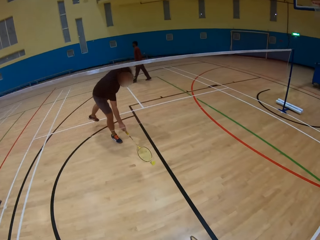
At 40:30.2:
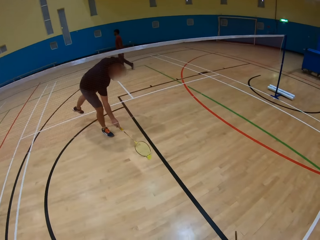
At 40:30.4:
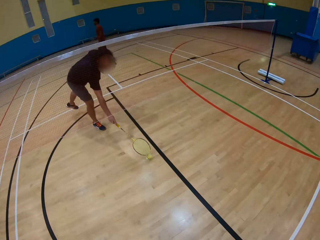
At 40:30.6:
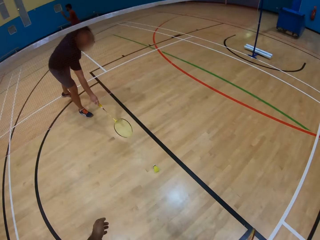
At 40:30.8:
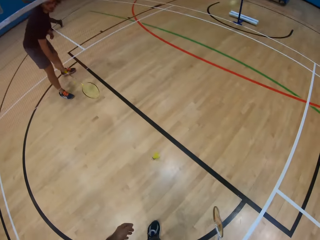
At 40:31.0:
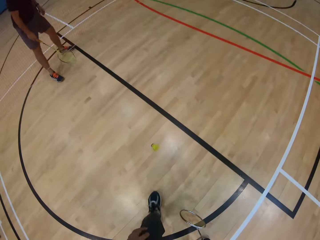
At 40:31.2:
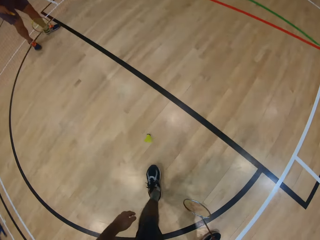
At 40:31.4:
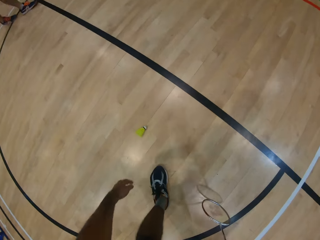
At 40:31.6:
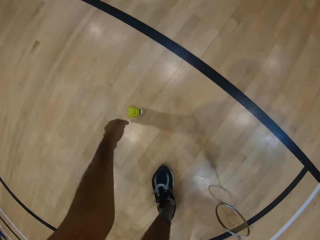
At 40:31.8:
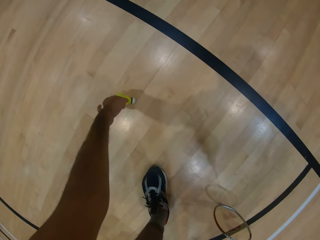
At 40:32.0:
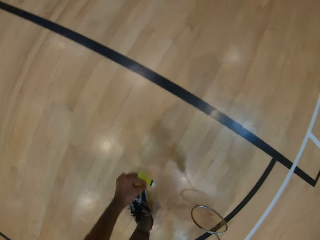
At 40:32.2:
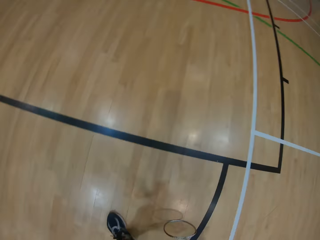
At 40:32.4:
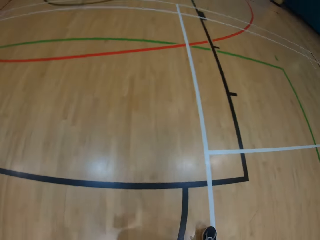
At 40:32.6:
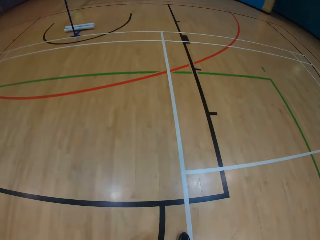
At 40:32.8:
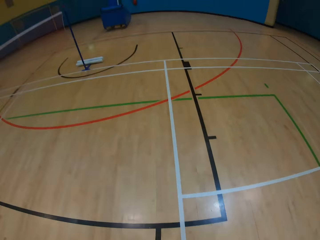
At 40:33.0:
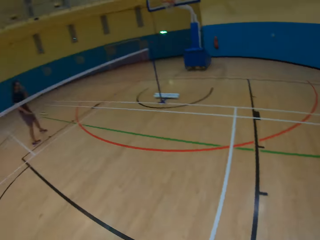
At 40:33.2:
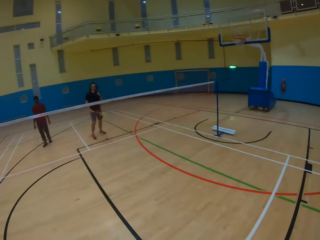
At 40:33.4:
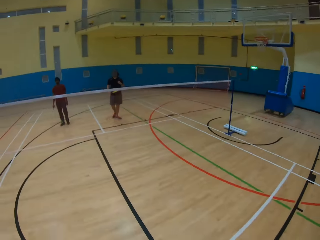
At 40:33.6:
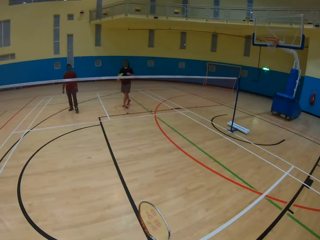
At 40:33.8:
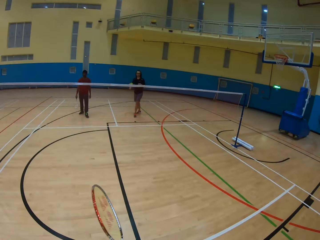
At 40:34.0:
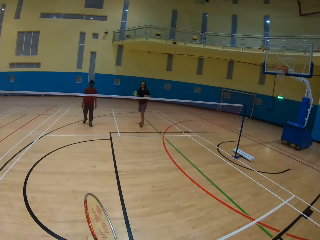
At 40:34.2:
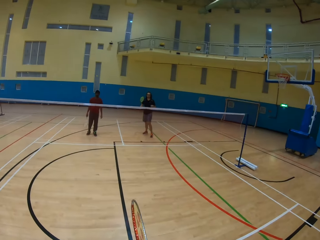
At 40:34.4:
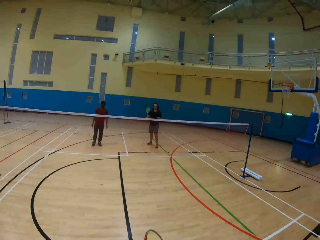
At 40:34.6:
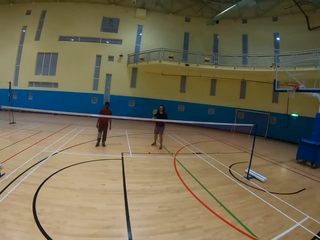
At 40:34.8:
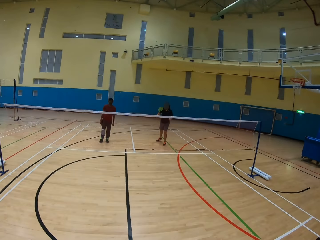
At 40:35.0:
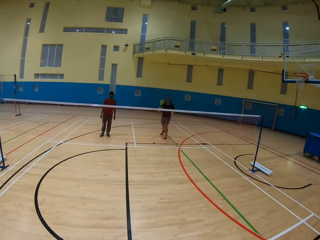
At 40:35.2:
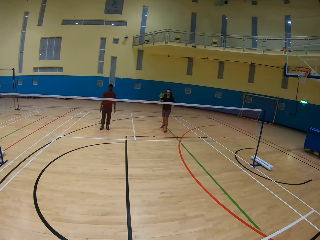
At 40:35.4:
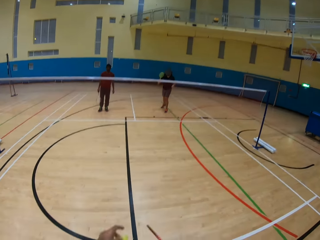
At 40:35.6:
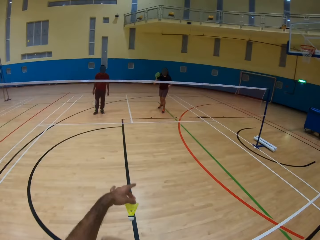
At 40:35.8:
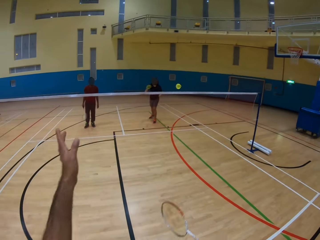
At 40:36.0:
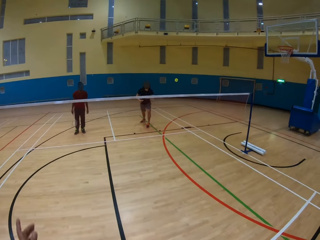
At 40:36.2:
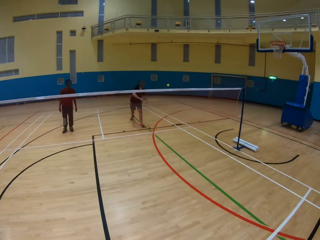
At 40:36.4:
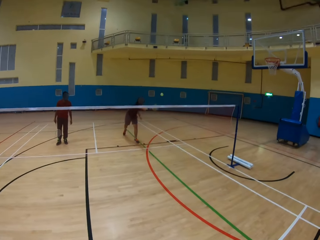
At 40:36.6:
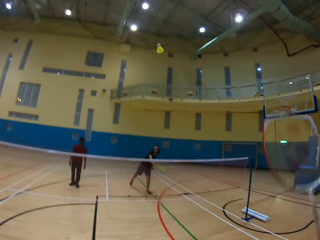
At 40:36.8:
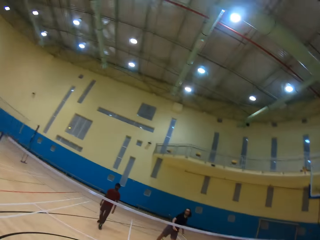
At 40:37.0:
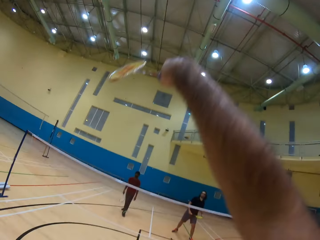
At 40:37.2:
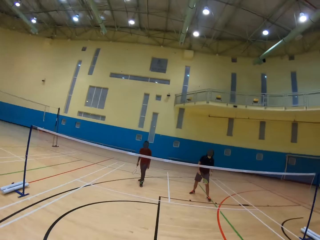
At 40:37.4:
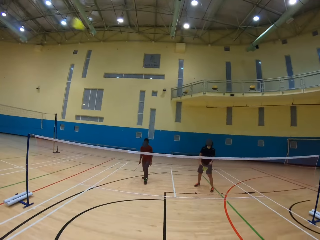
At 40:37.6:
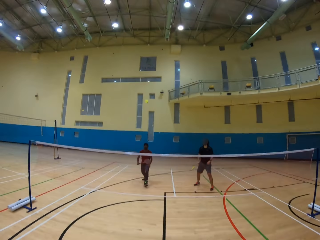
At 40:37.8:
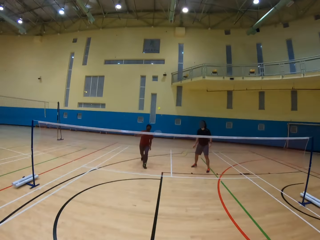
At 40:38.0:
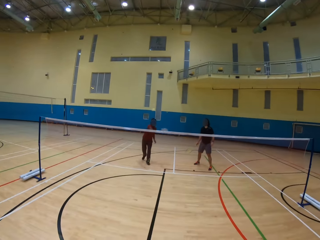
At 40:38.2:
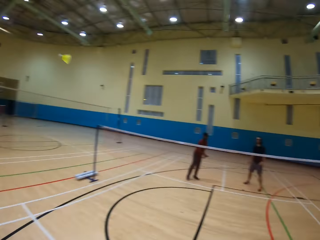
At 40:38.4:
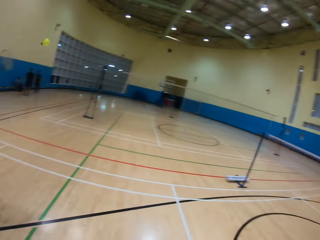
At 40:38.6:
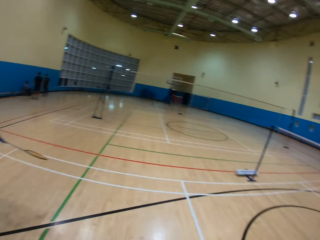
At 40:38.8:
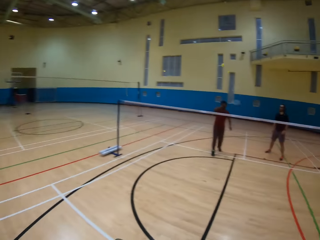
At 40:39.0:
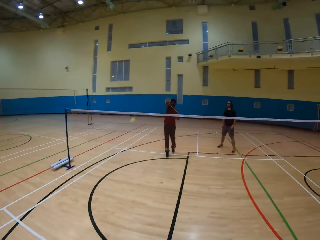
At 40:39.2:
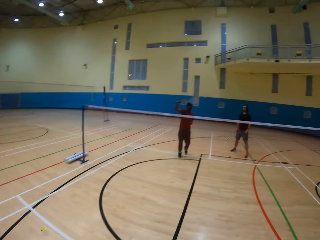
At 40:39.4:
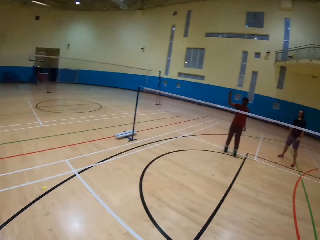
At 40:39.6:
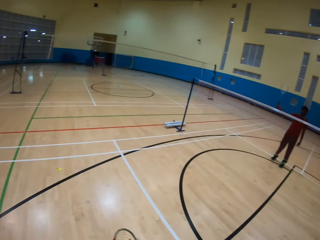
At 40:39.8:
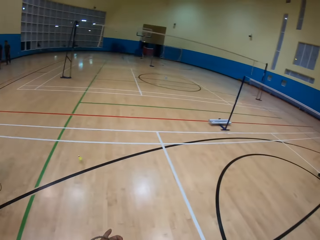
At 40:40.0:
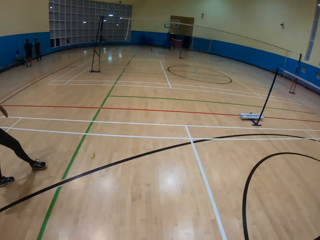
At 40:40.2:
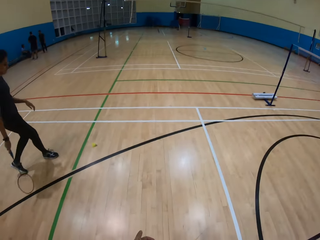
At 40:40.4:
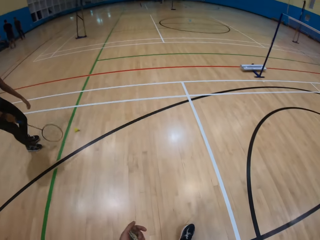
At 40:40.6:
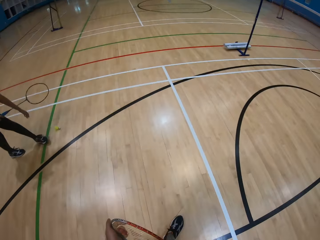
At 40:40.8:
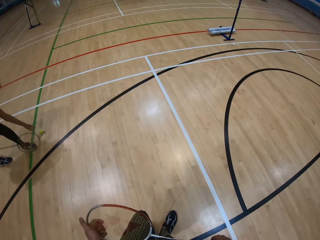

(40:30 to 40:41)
The other man hits the shuttlecock on the ground. The camera wearer picks up the shuttlecock on the ground. They hit the shuttlecock with the racket and throw the shuttlecock. The other man hits the shuttlecock. The camera wearer hits the shuttlecock. They play badminton. The first man hits the shuttlecock. The woman hits the shuttlecock. The first man hits the shuttlecock.

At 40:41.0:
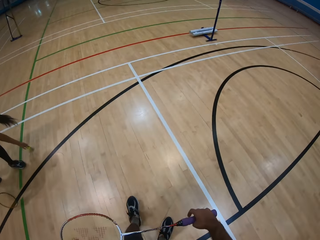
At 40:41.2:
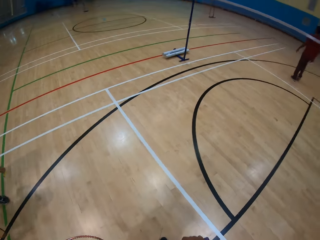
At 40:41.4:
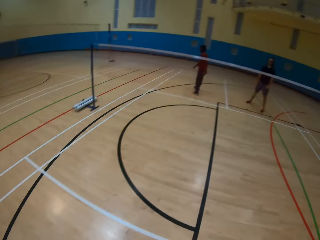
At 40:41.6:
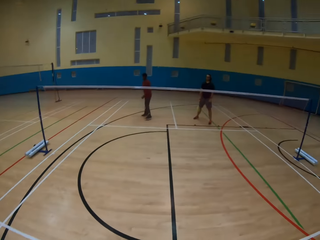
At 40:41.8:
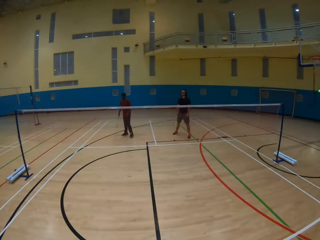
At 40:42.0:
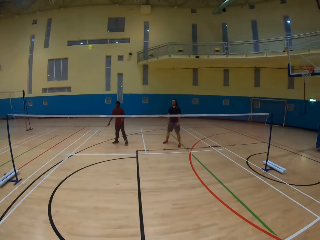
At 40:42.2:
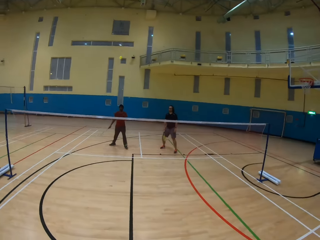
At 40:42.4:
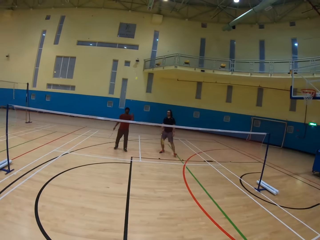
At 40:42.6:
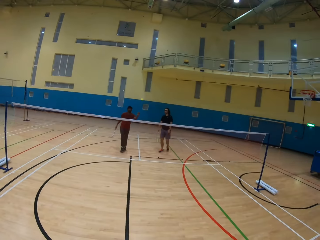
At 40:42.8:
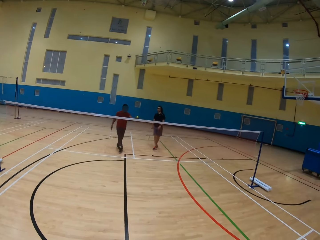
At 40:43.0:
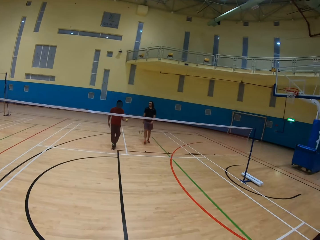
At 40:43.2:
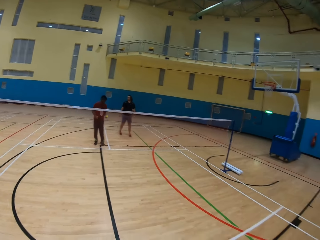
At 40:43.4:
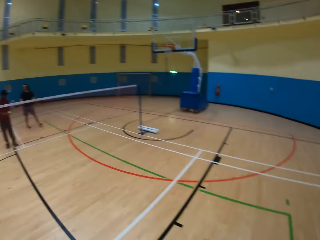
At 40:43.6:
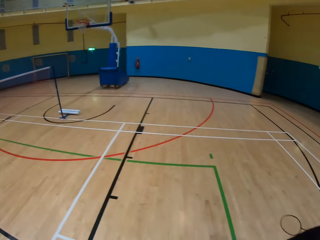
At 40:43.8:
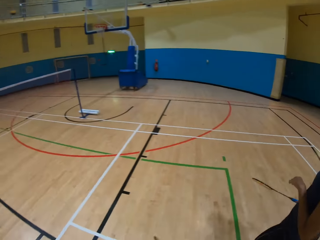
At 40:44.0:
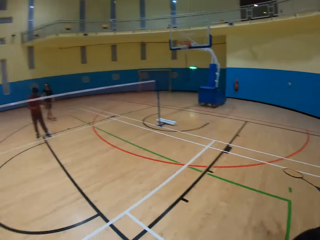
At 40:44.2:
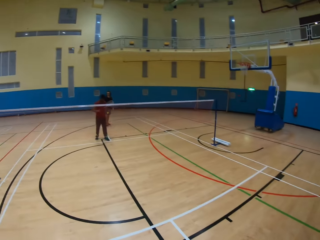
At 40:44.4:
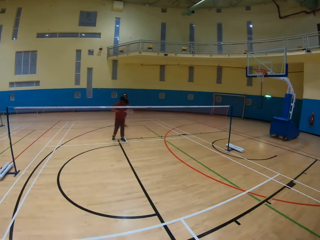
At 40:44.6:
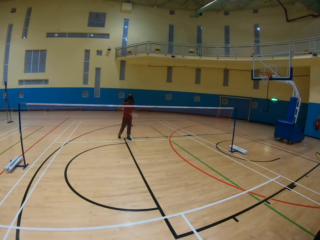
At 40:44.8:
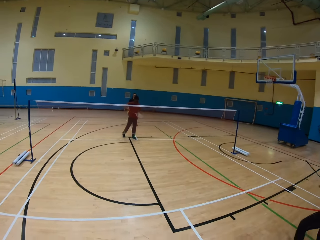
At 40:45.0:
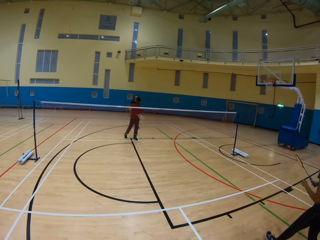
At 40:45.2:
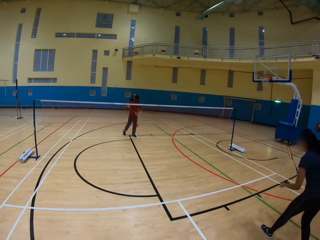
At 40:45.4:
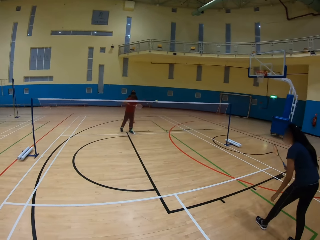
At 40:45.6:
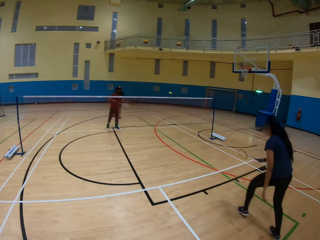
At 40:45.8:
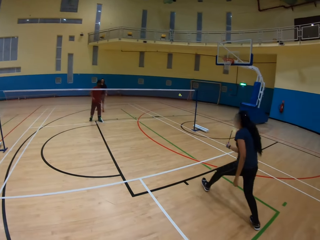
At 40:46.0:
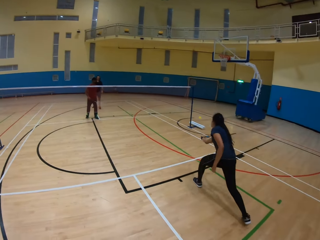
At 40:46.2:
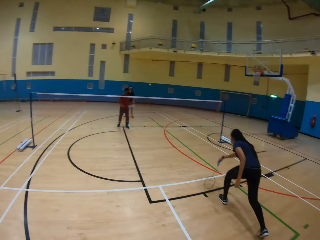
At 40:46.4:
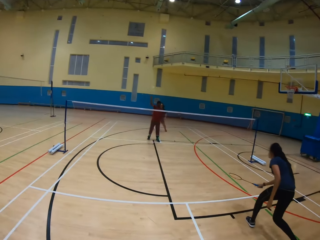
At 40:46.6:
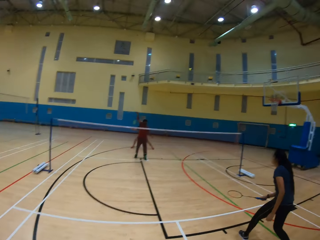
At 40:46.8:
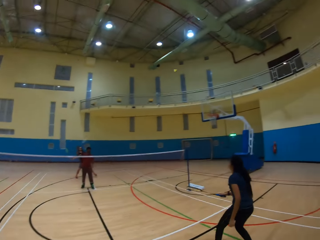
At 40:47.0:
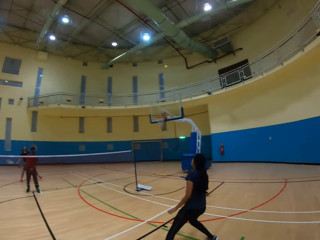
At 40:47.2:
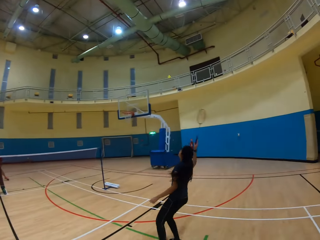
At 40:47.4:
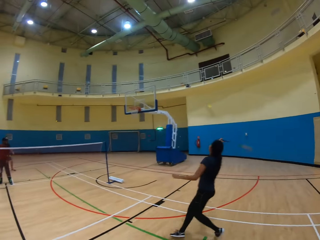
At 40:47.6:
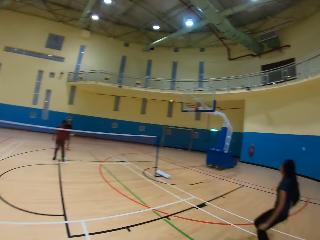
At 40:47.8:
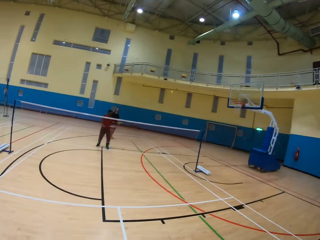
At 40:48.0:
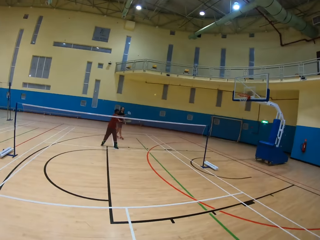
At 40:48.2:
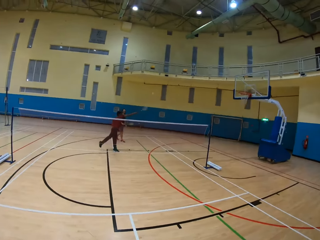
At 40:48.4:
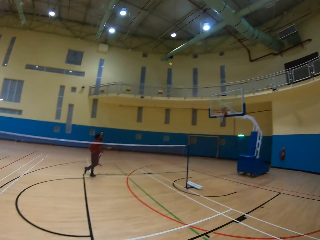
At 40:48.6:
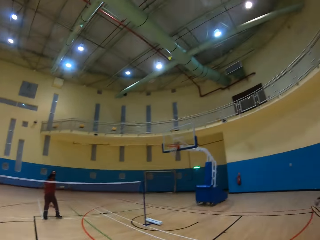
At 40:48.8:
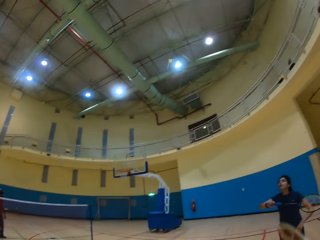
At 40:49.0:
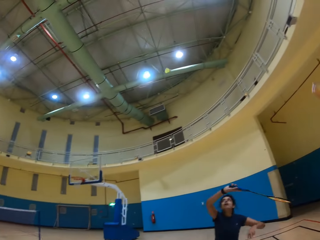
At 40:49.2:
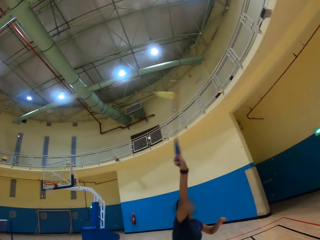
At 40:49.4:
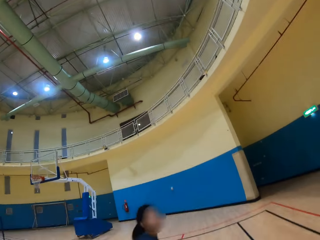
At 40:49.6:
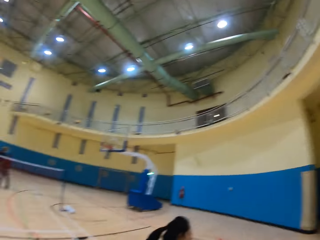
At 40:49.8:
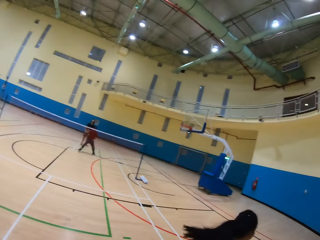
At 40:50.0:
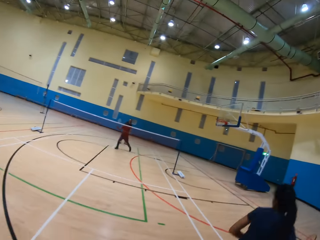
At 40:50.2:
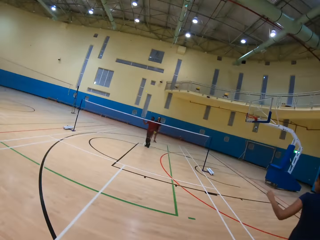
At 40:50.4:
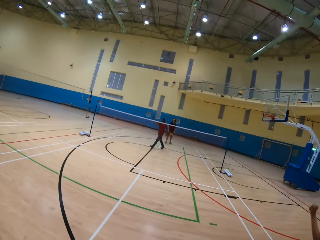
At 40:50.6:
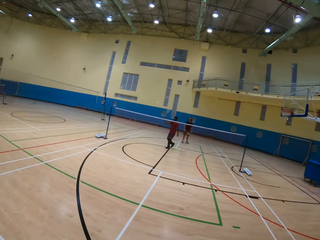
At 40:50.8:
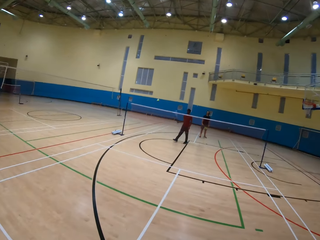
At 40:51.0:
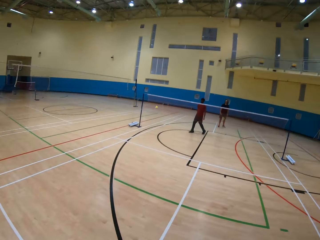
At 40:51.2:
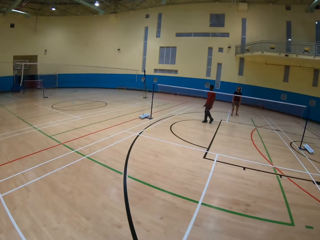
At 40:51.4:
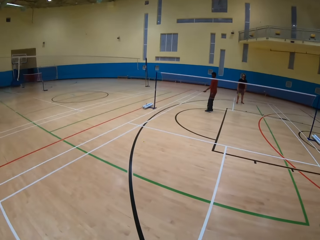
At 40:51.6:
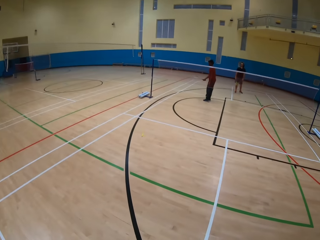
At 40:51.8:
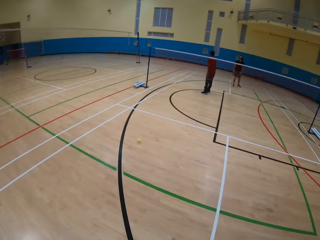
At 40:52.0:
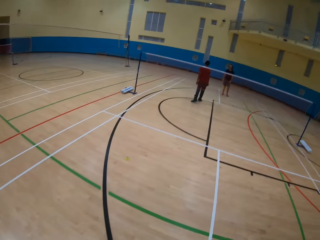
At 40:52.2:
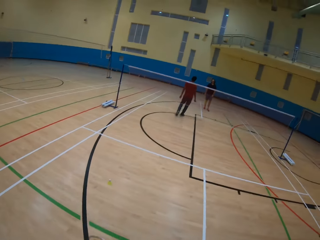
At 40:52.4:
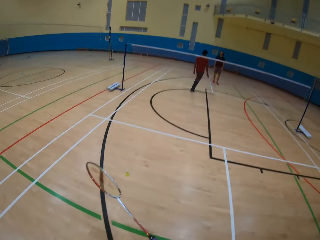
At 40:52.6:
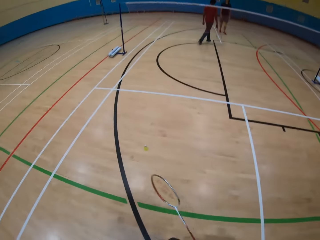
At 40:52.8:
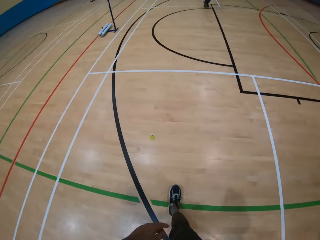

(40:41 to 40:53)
The woman picks up the shuttlecock on the ground and hits the shuttlecock. The first man picks up the shuttlecock. Another man hits the shuttlecock using a bat. The woman hits the shuttlecock using a bat. The other man hits the shuttlecock using a bat. The woman hits the shuttlecock using a bat. The other man hits the shuttlecock using a bat. The woman hits the shuttlecock using a bat. The other man hits the shuttlecock.
